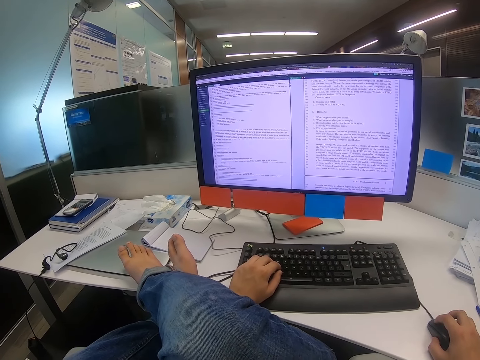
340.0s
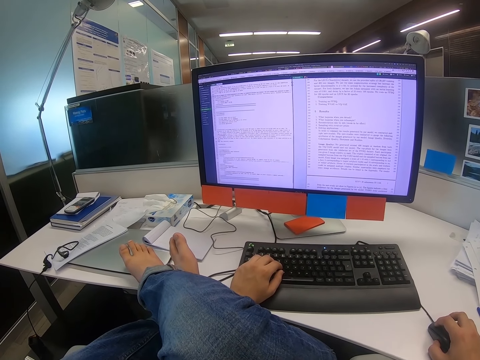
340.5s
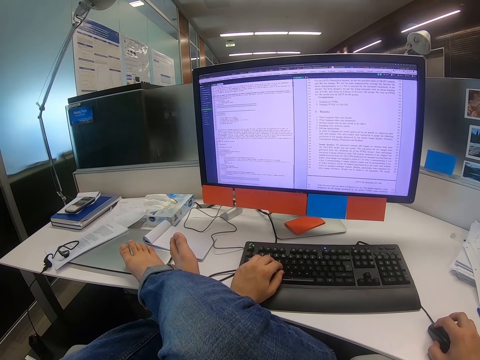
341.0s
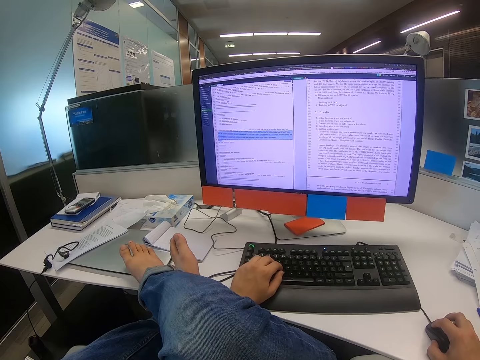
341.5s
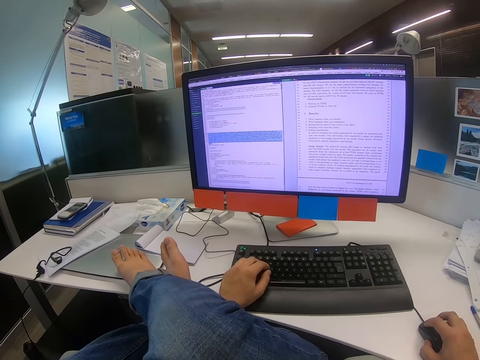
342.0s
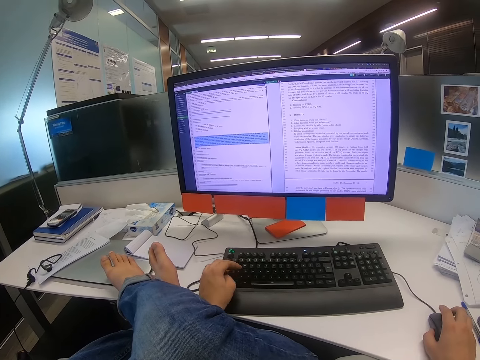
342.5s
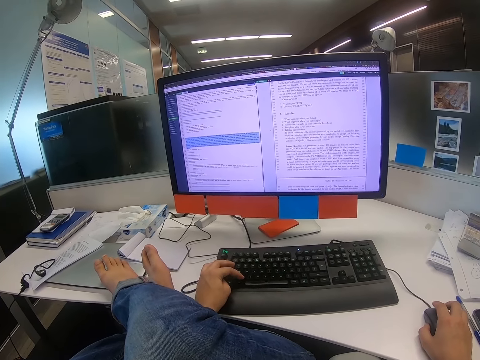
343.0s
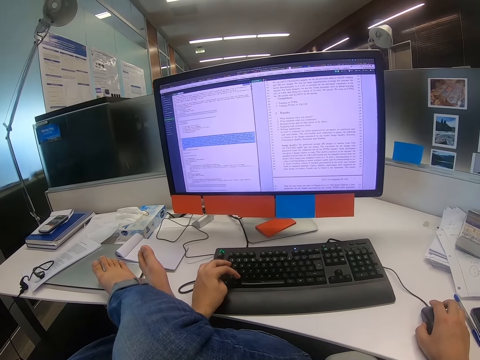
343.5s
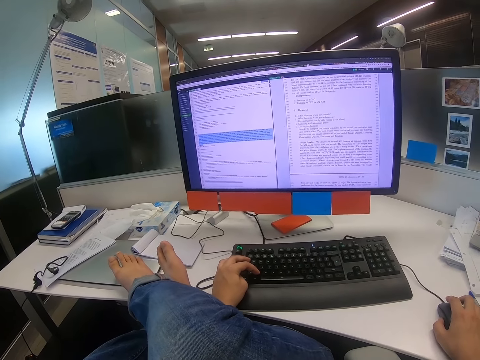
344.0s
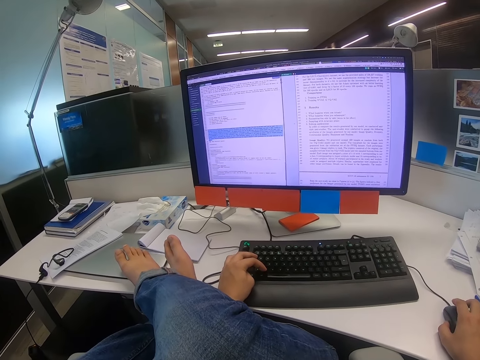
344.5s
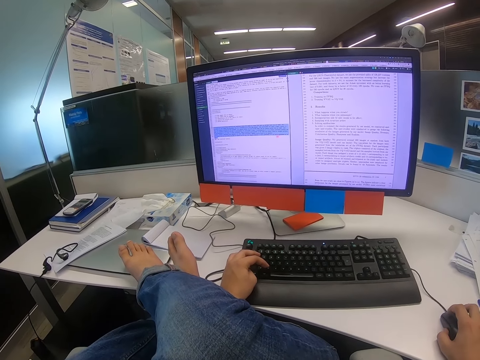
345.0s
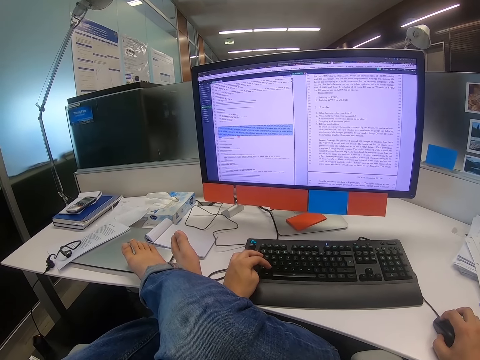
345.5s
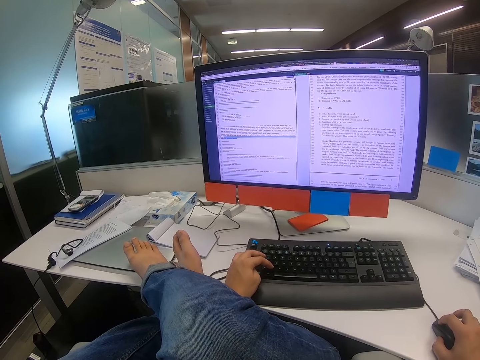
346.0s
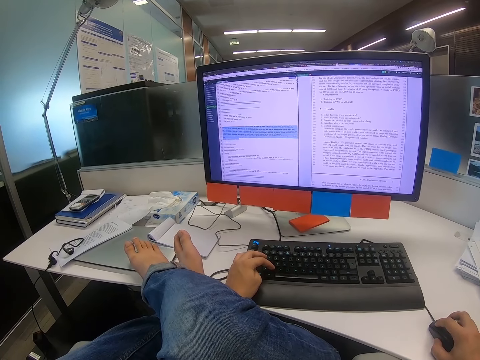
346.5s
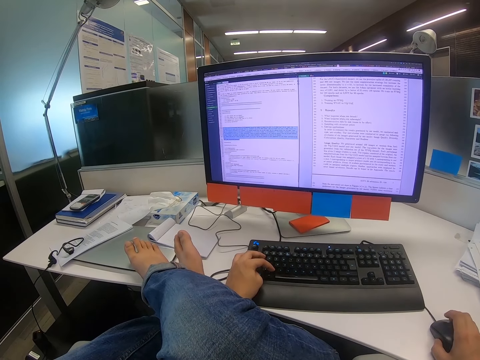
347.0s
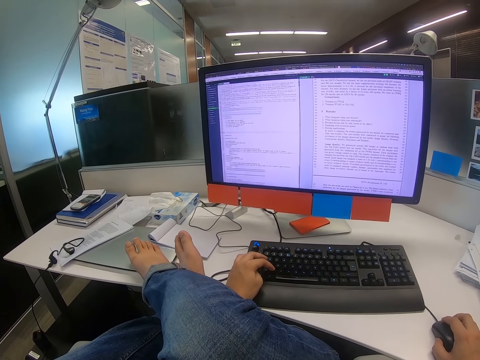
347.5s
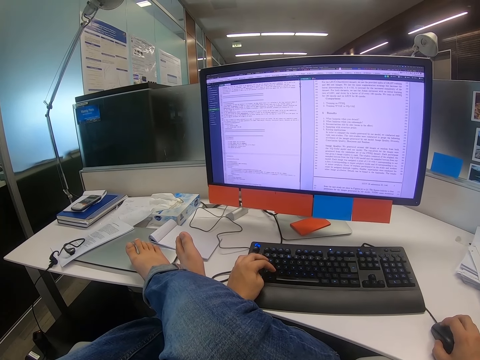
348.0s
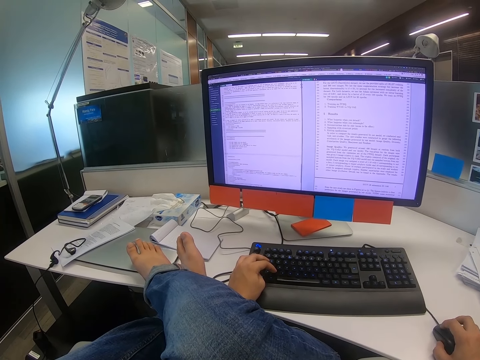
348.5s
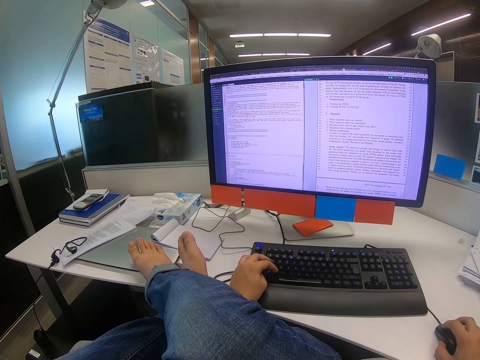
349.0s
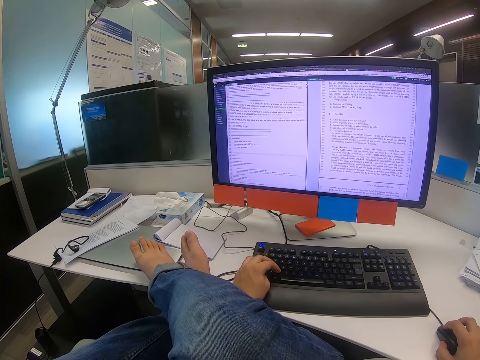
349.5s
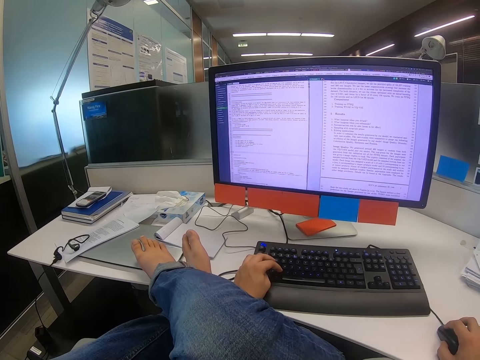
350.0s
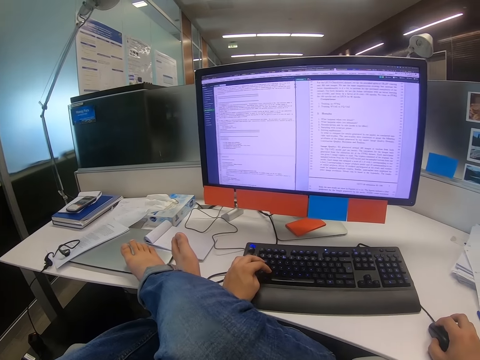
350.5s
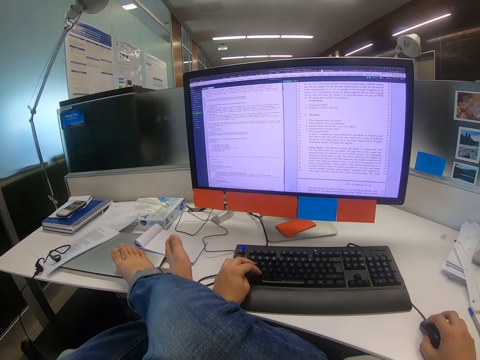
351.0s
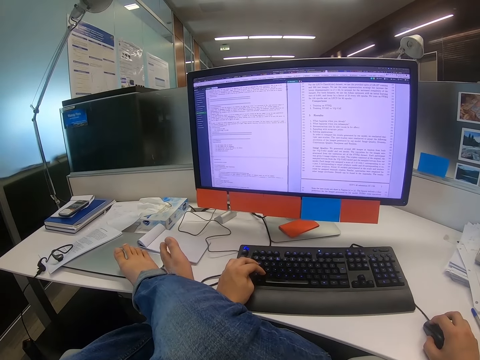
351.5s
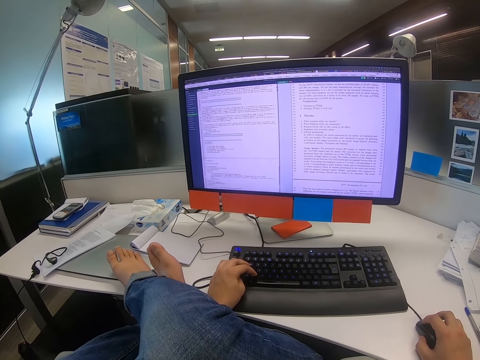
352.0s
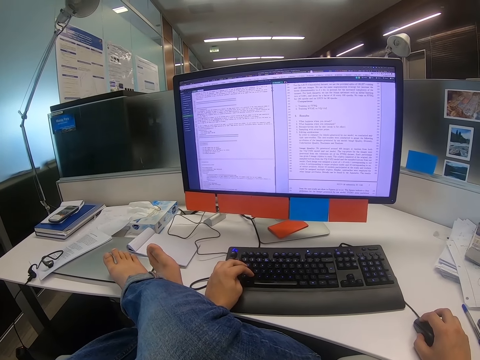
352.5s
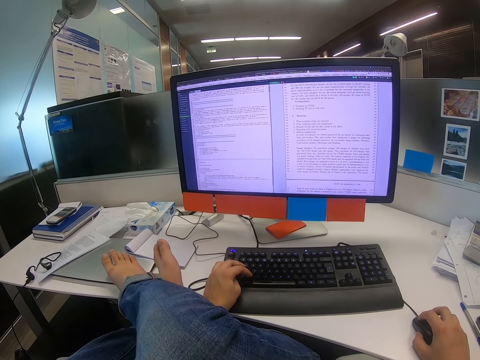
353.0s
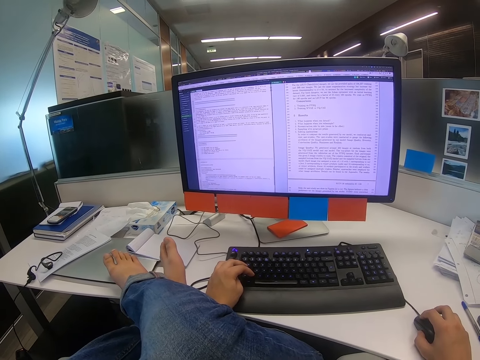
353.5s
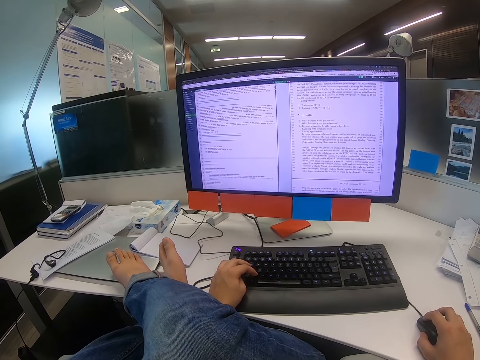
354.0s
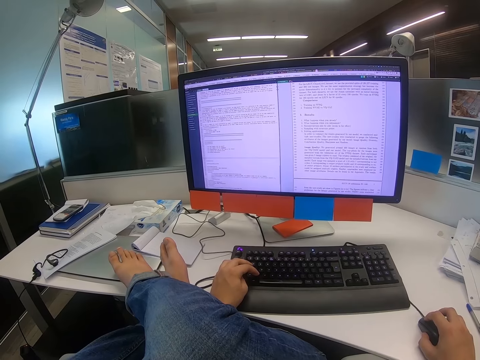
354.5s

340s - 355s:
The camera wearer moves the mouse with the right hand. He types on the keyboard with his left hand. He moves the mouse with the right hand.

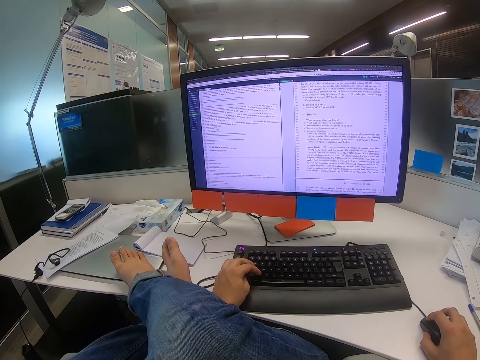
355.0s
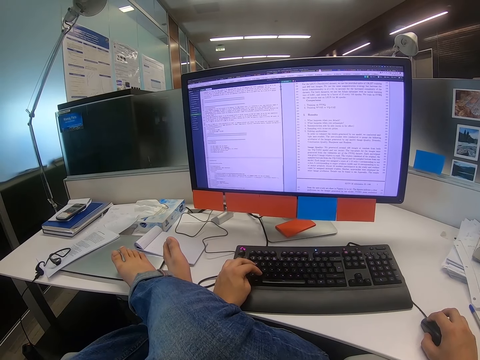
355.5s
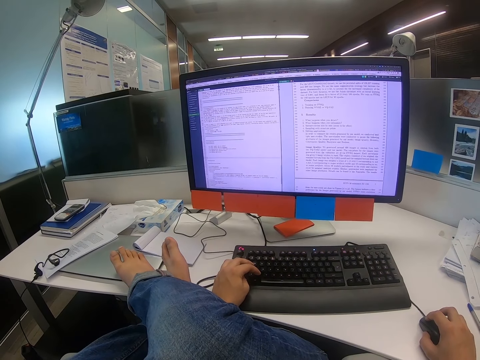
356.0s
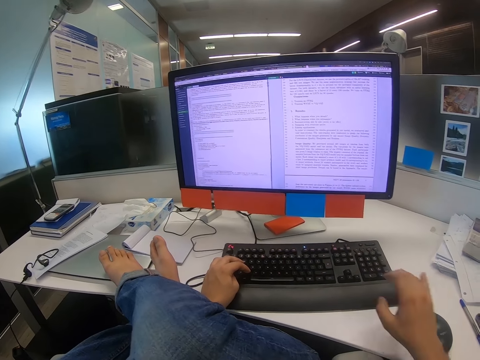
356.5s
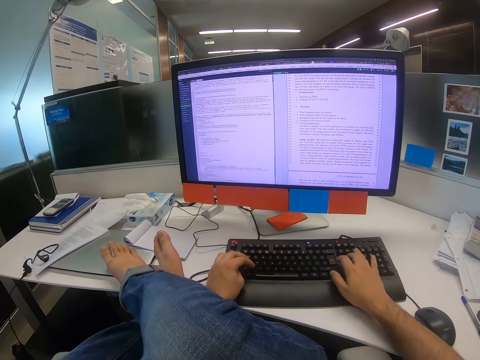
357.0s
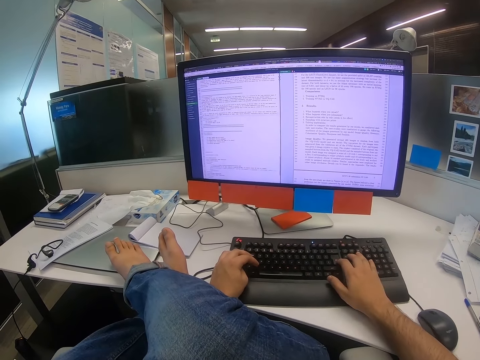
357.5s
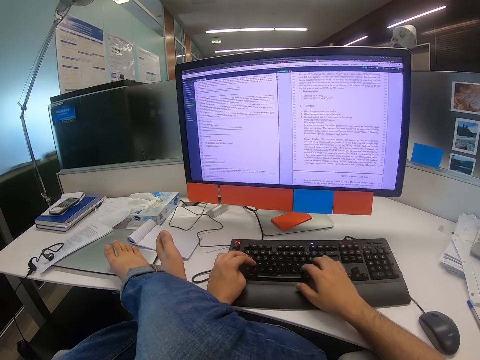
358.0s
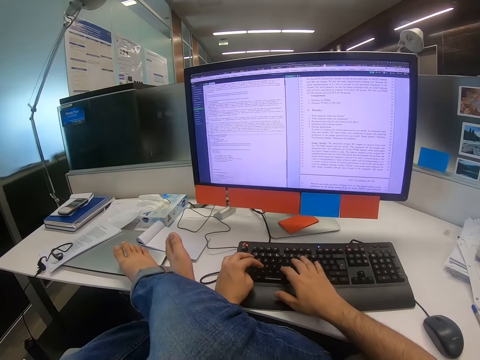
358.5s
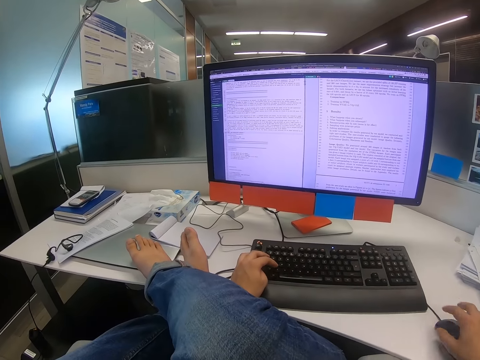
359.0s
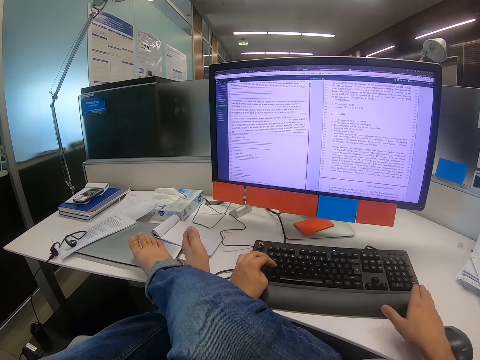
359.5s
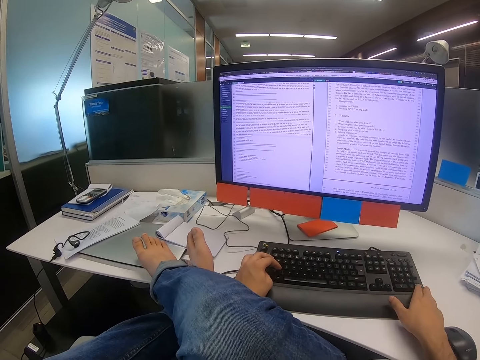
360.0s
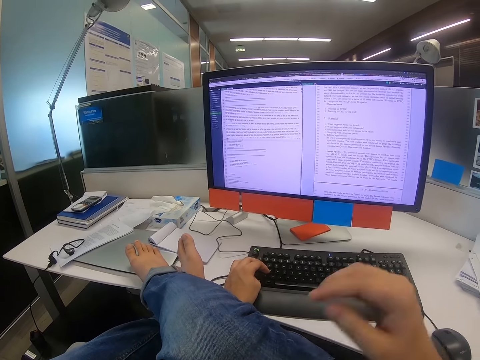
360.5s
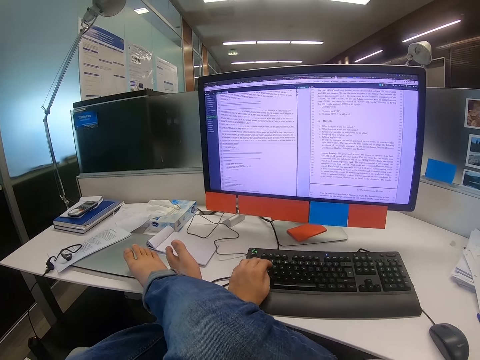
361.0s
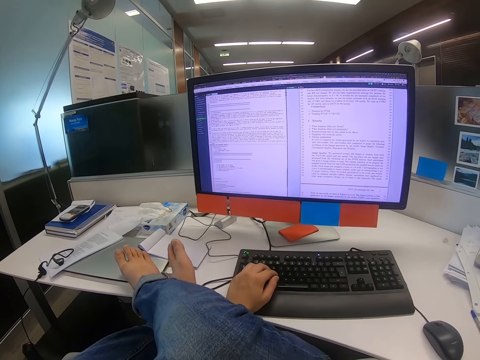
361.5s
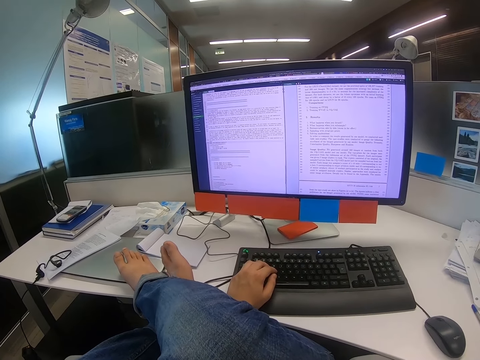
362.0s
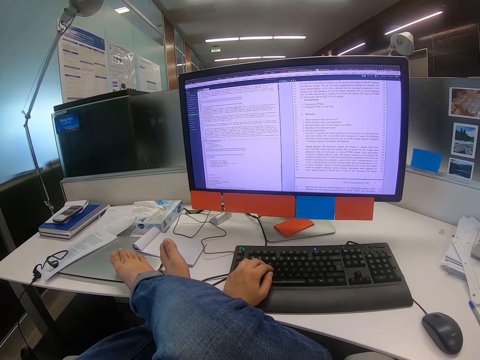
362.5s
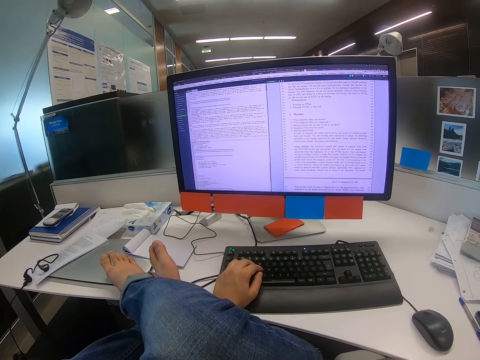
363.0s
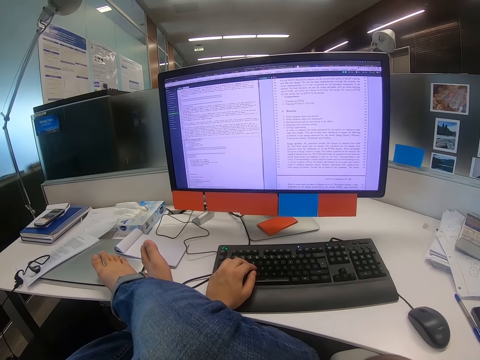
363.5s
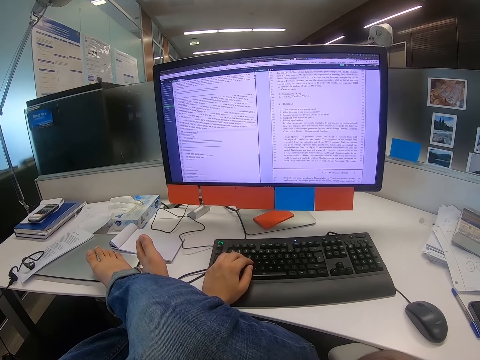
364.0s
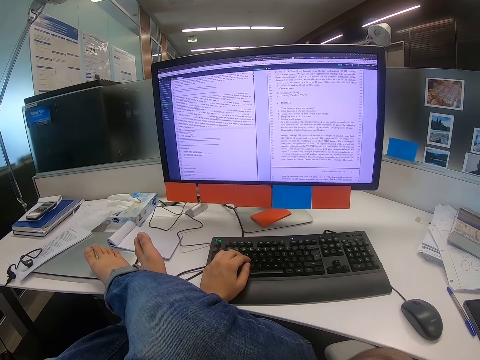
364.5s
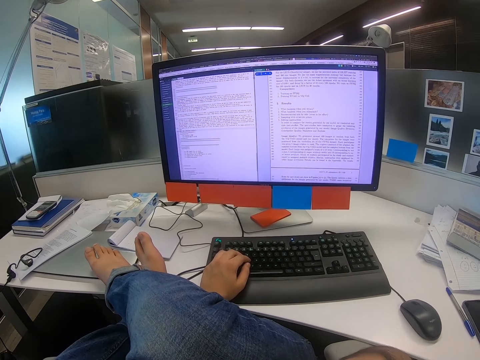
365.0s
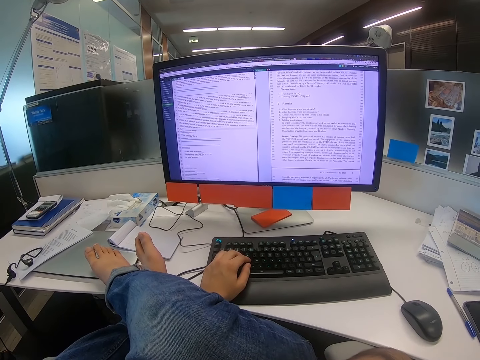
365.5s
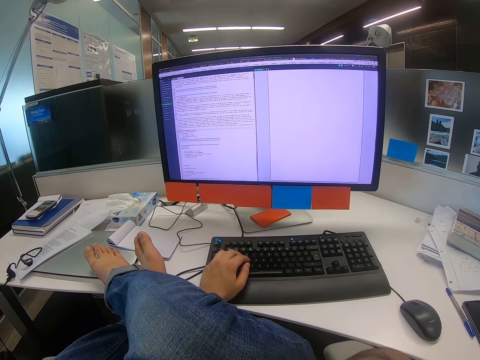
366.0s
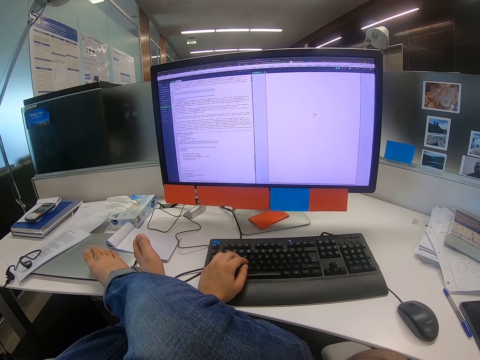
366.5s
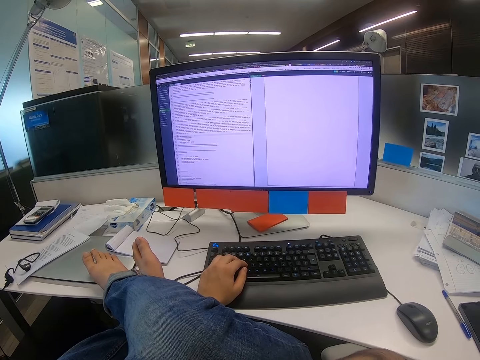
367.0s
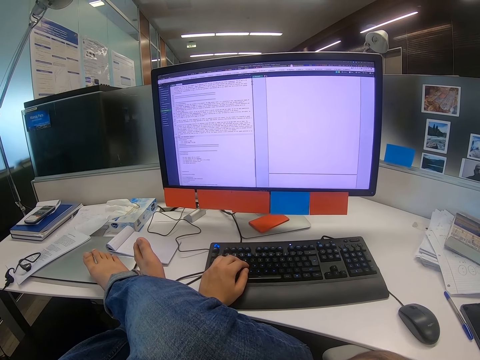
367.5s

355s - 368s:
The camera wearer types on the keyboard with his right hand. He releases the keyboard. He touches the keyboard. He lifts his right hand. He types on the keyboard with his left hand.
